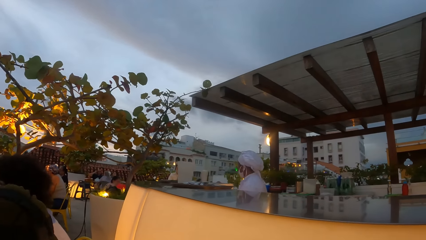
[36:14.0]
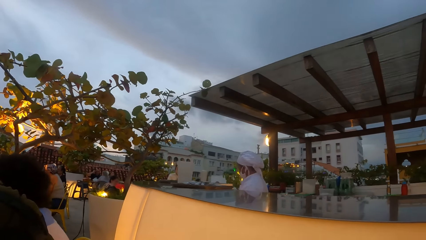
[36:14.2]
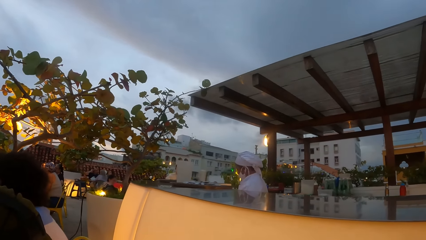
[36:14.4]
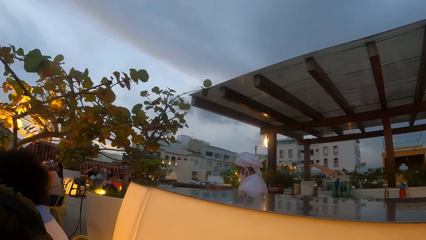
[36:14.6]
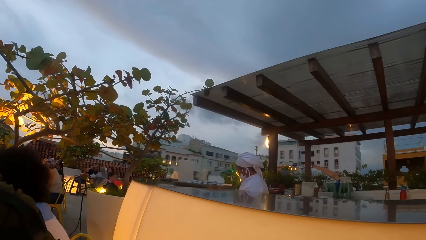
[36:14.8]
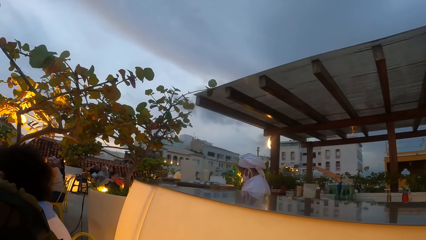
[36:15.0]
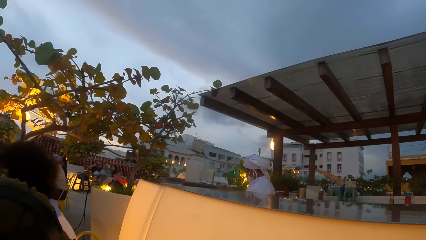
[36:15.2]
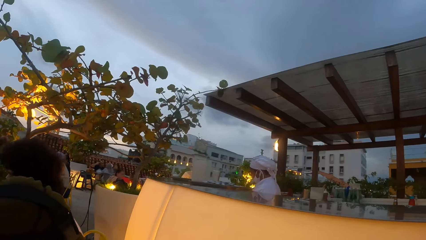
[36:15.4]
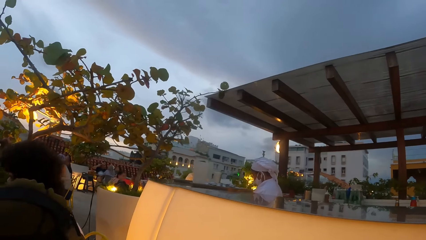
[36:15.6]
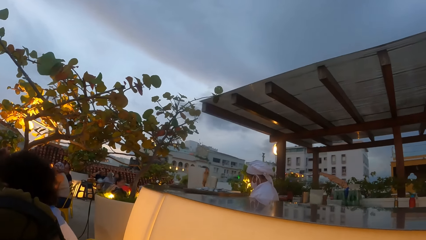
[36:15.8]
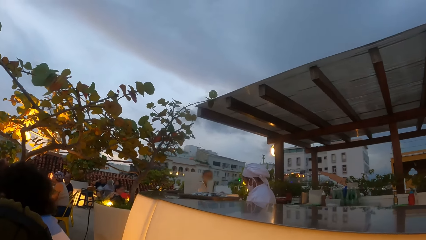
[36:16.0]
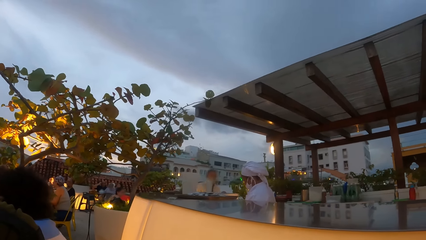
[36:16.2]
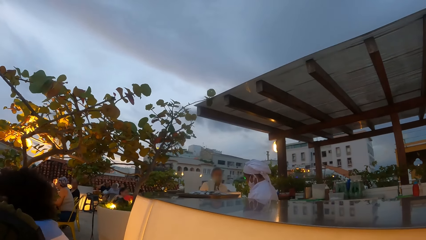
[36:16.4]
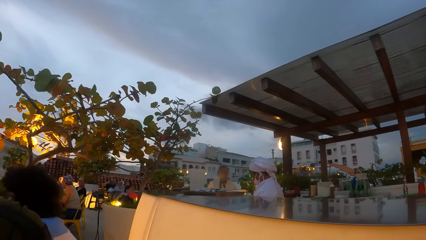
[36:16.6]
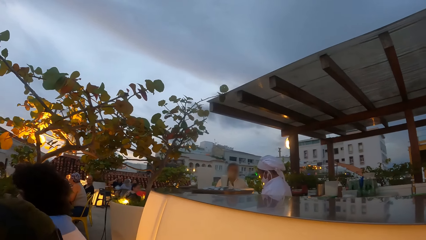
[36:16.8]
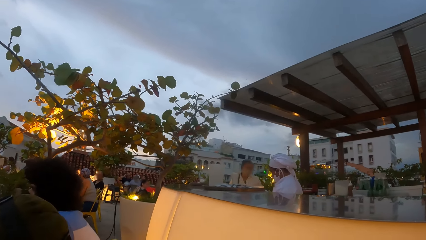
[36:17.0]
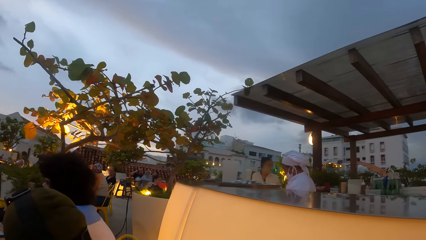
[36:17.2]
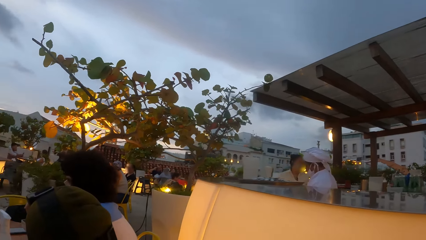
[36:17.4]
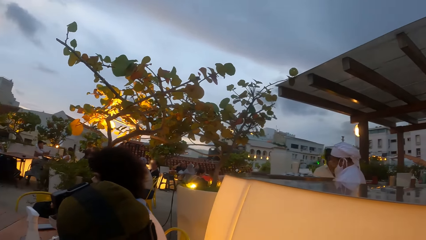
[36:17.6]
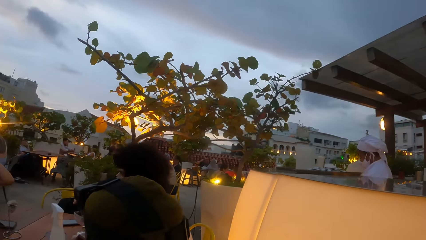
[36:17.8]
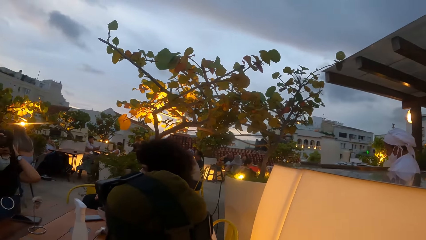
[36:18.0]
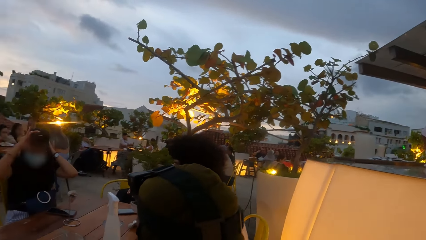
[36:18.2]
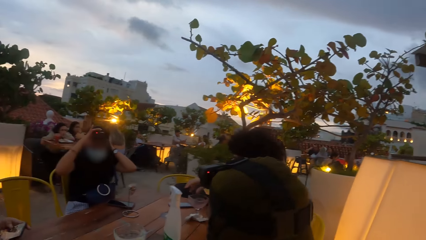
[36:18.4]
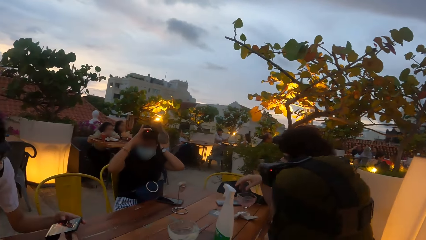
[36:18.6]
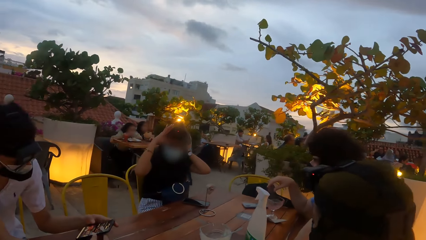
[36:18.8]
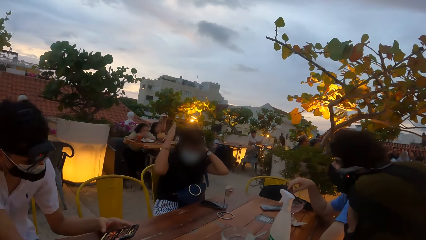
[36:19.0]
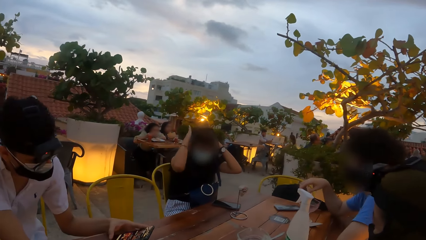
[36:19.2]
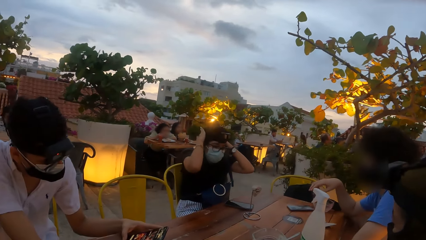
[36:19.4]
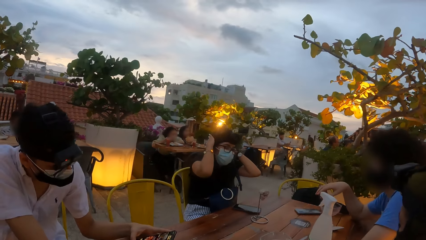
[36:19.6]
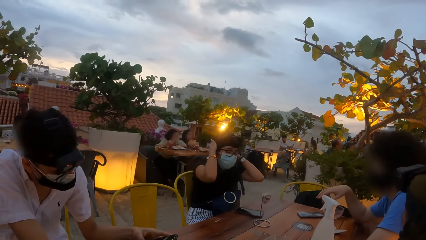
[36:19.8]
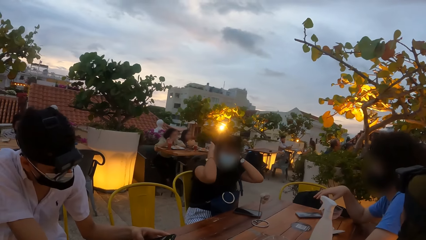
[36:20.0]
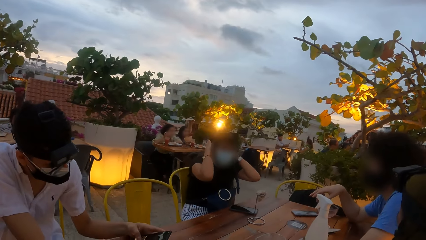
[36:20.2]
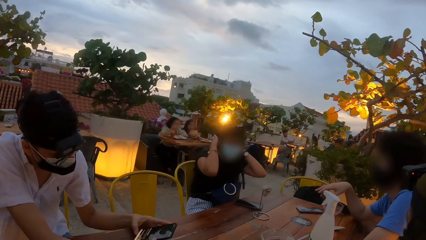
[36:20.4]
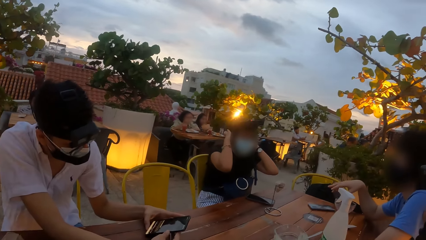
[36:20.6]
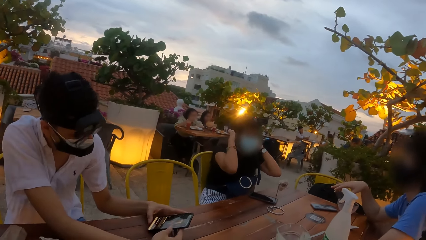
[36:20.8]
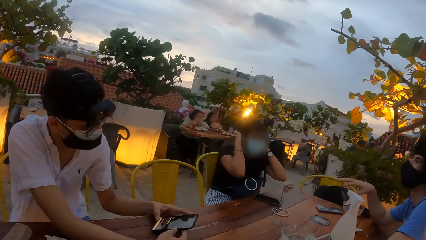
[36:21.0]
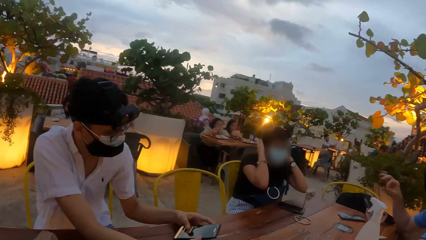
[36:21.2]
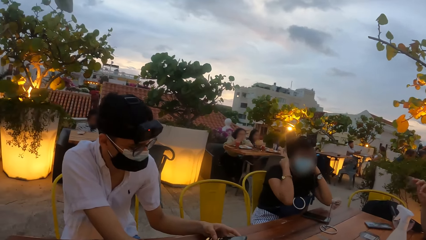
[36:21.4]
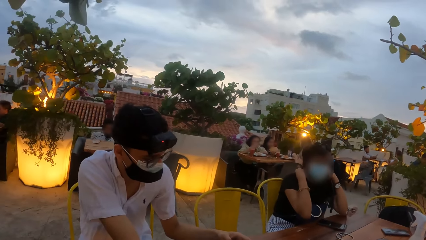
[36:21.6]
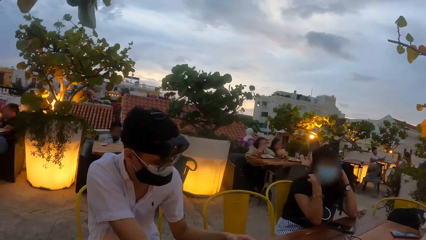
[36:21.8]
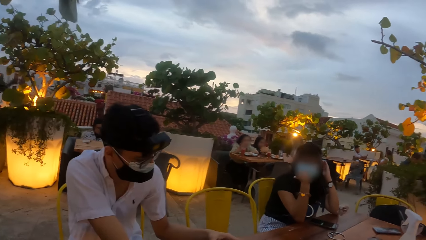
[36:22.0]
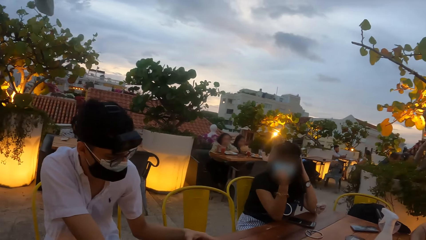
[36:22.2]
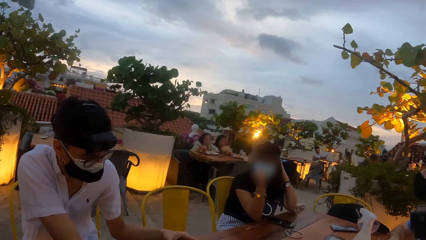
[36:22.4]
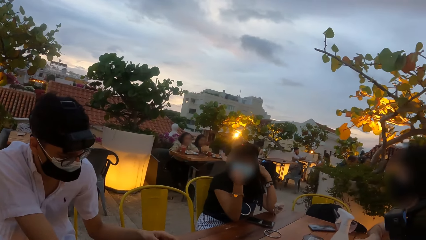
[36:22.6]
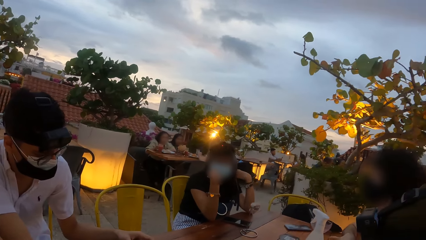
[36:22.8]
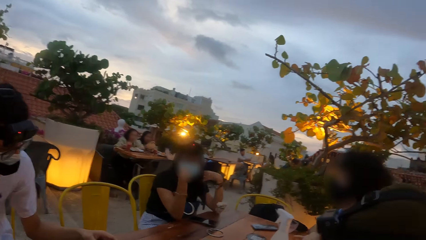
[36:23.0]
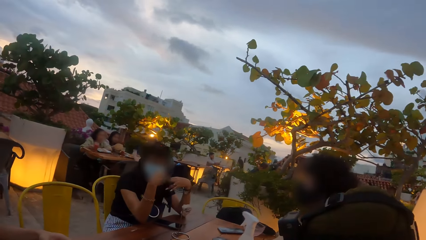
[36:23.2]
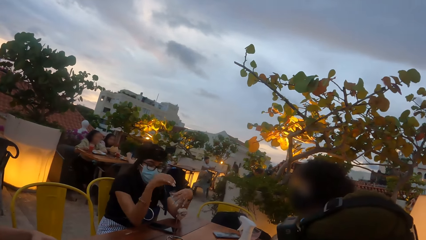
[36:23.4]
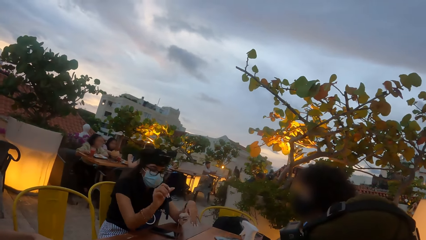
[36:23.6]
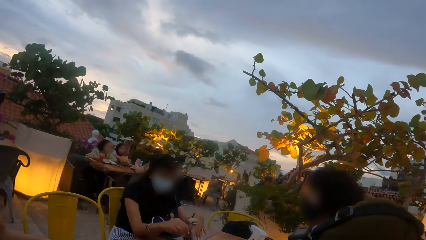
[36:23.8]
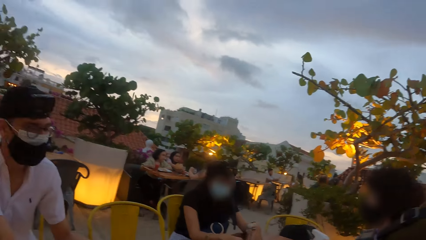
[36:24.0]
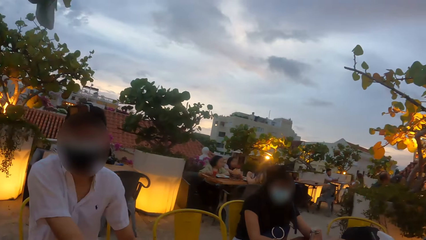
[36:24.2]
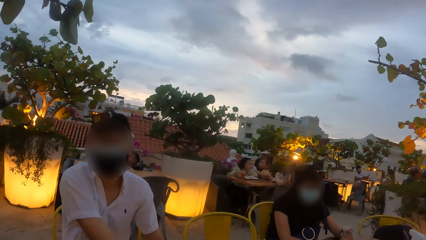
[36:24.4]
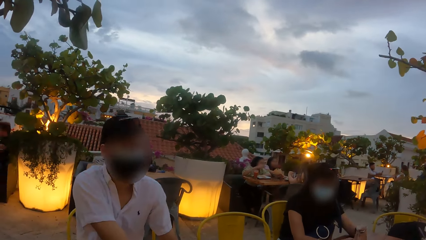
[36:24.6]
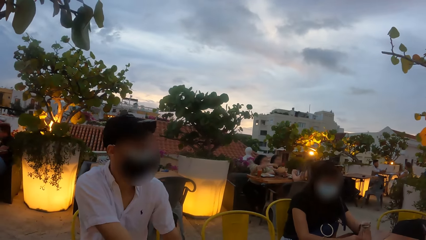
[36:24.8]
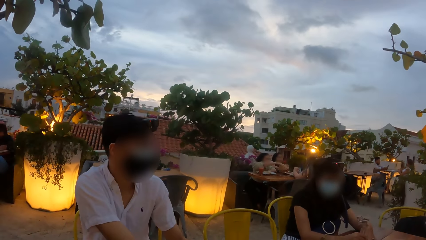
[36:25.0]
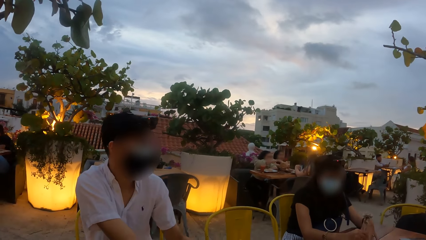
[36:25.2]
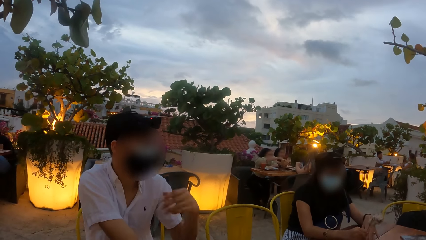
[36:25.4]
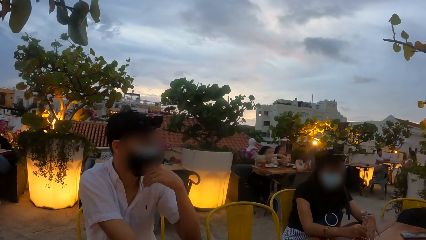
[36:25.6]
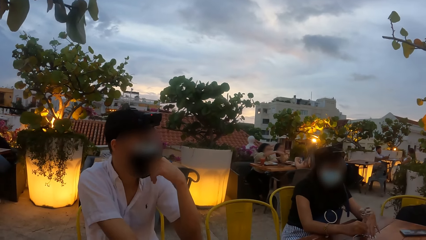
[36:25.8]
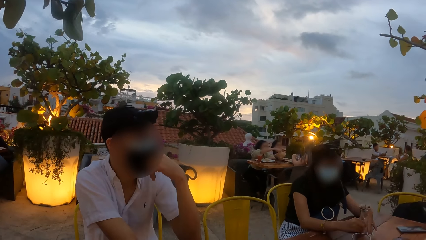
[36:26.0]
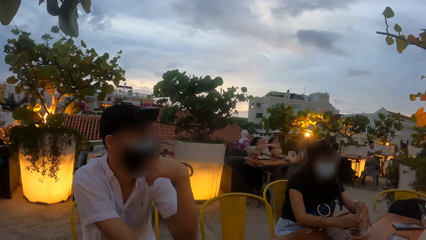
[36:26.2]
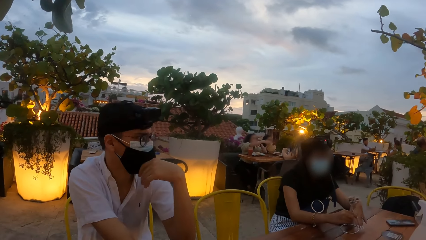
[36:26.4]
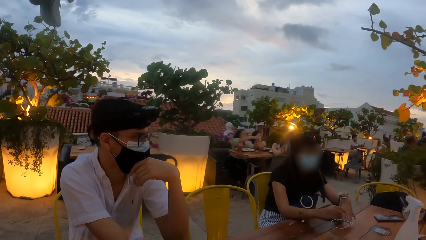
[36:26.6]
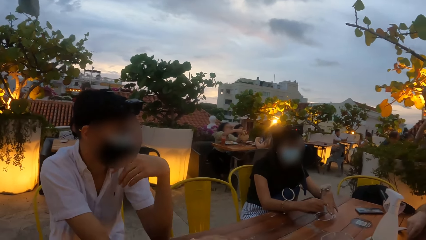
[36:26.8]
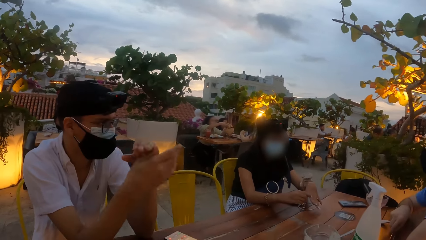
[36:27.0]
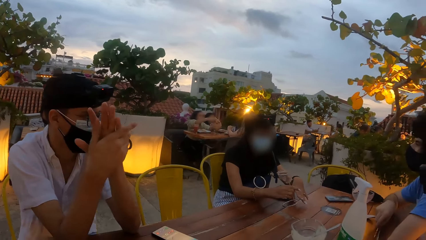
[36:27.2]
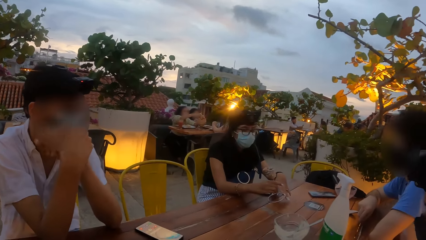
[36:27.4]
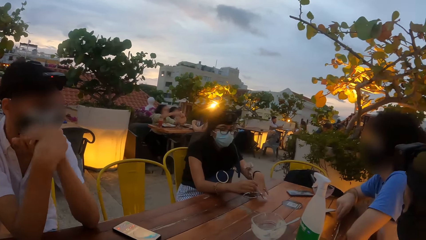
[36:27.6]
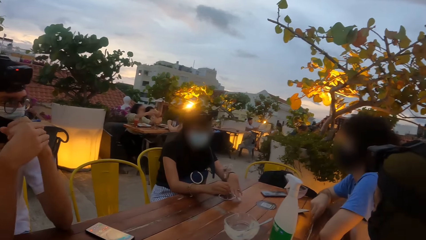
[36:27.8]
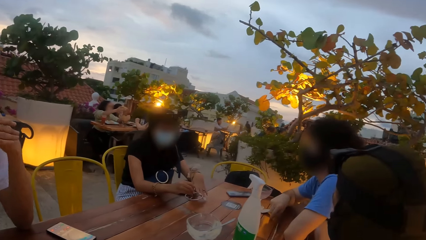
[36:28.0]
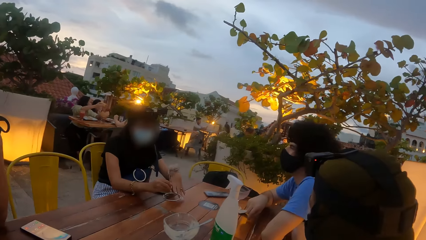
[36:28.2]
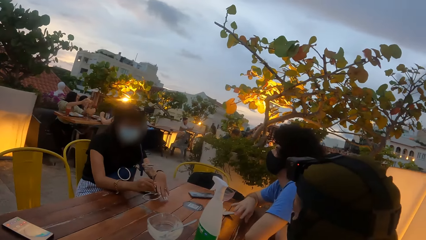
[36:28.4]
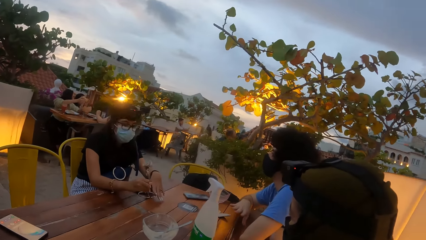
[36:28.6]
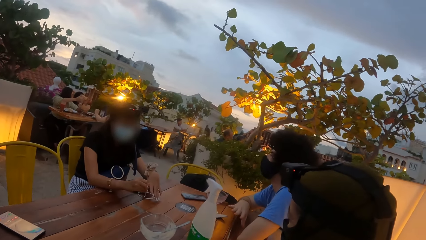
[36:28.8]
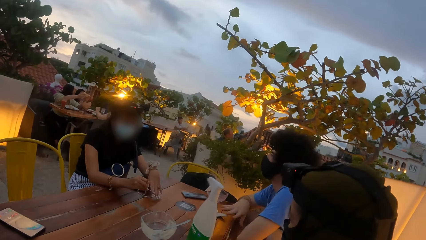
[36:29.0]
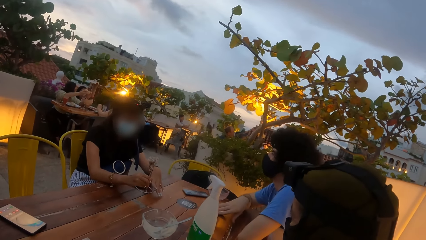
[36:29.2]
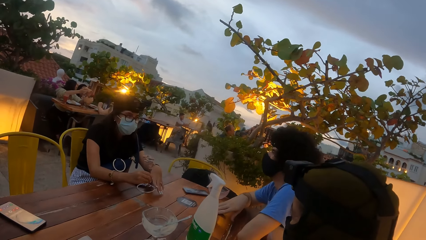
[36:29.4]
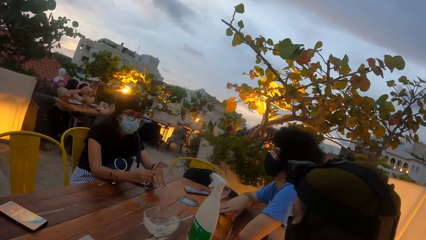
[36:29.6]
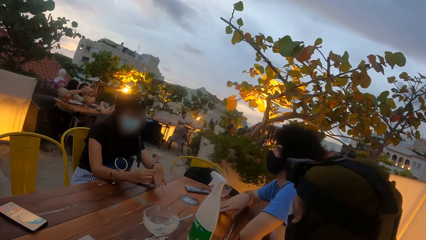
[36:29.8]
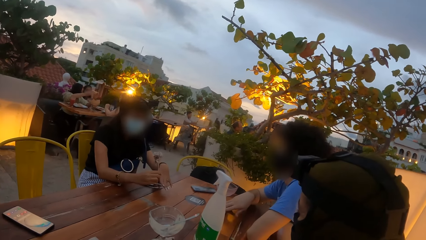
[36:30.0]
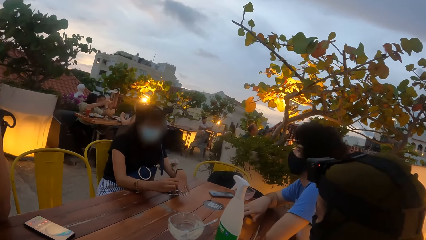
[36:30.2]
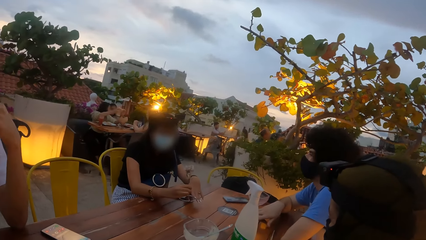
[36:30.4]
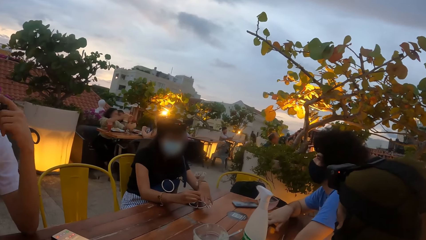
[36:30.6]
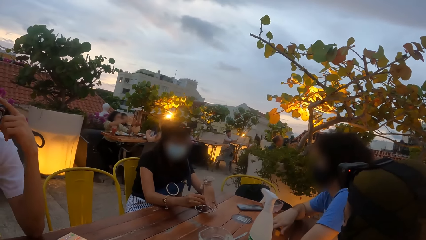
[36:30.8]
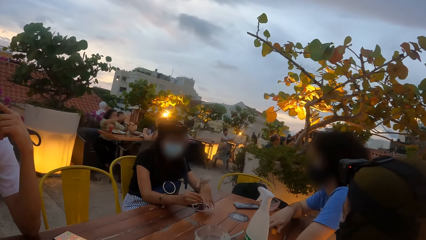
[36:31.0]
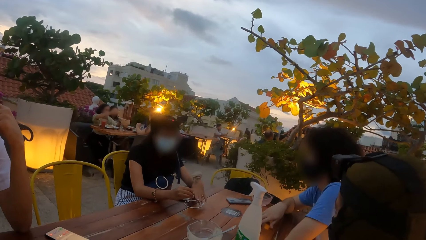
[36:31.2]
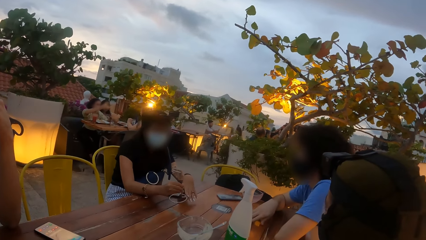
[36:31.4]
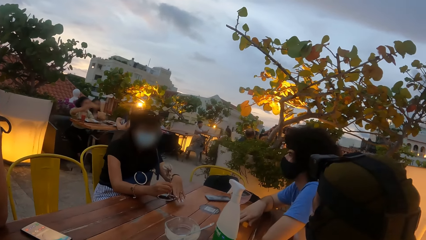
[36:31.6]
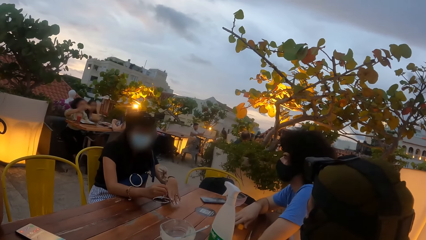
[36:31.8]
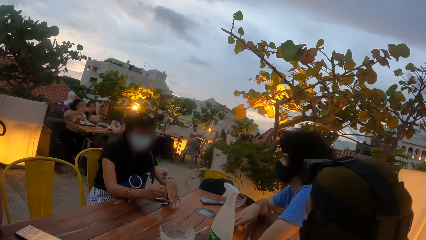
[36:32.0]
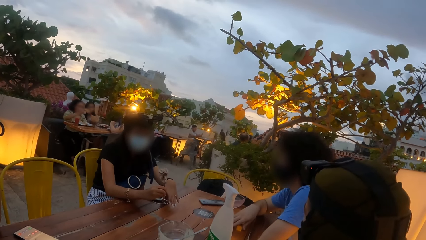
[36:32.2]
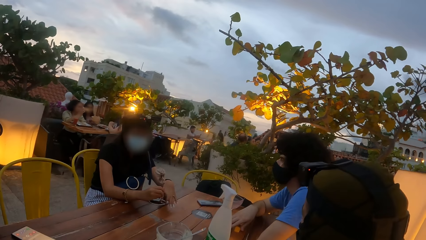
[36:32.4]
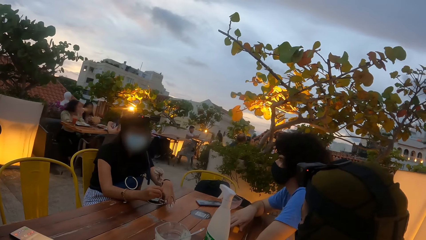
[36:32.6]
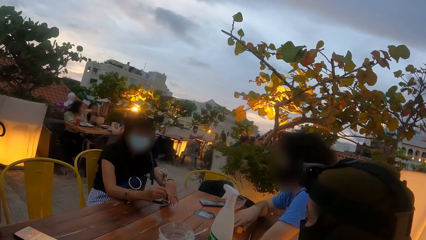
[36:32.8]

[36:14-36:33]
The camera wearer looks around a place. A woman adjusts a camera on her head with both hands. A man operates a phone with both hands. The woman runs her left hand down her hair. The camera wearer looks around. The woman plays with the metallic craft on the table with both hands. The man interacts with the woman, another man, another woman and the camera wearer. The first man adjusts a nose mask on his face with his left hand and clasps both hands together. The other man interacts with the woman.
